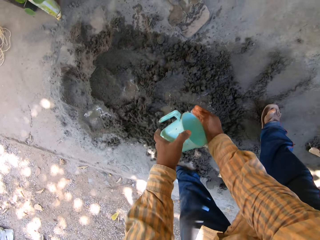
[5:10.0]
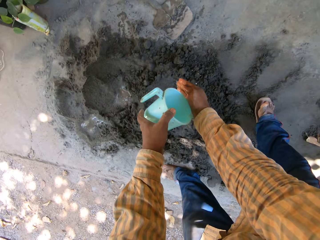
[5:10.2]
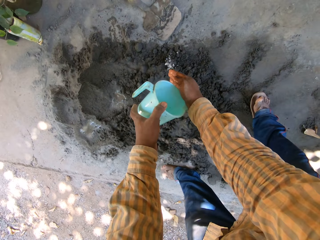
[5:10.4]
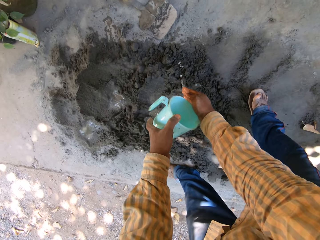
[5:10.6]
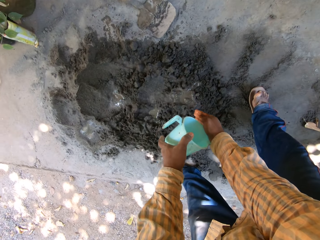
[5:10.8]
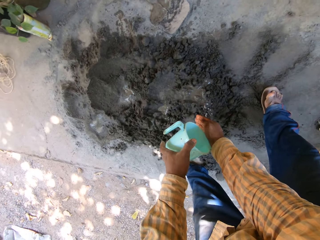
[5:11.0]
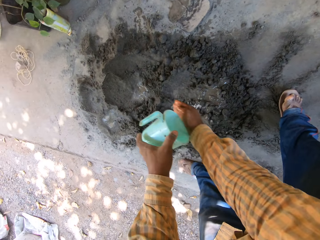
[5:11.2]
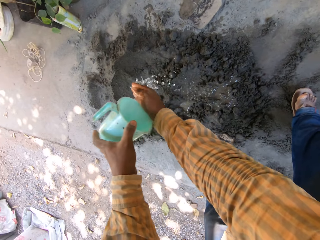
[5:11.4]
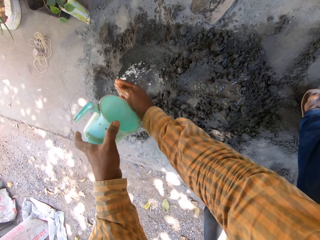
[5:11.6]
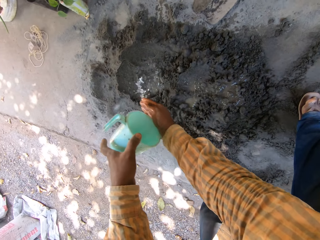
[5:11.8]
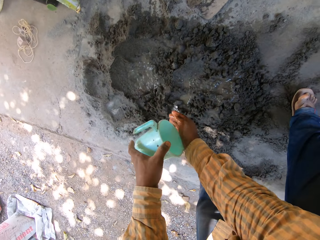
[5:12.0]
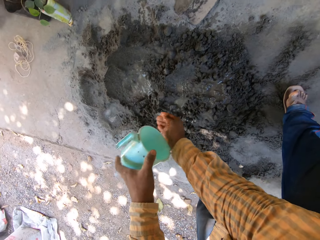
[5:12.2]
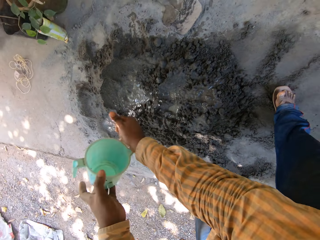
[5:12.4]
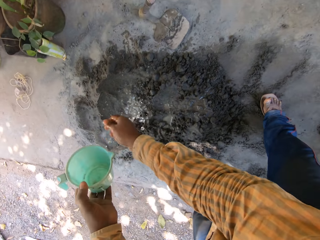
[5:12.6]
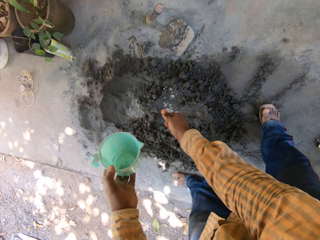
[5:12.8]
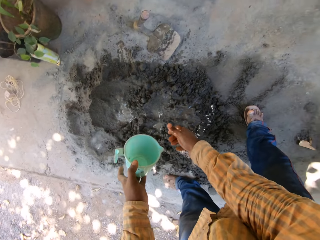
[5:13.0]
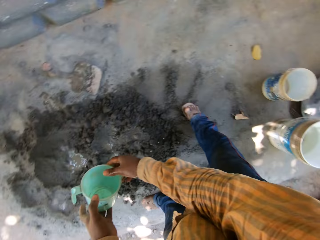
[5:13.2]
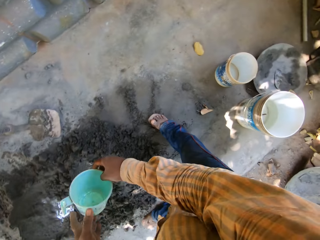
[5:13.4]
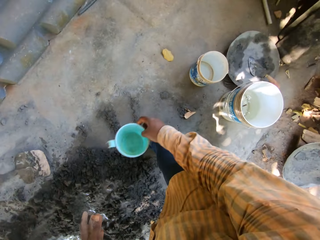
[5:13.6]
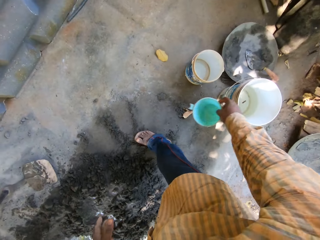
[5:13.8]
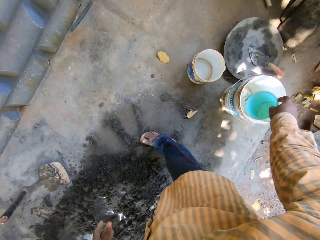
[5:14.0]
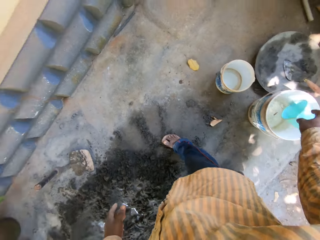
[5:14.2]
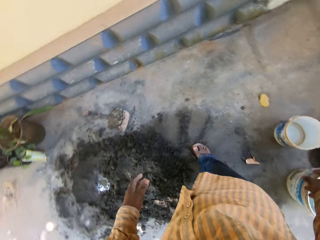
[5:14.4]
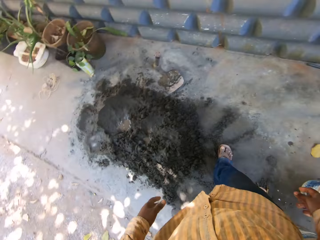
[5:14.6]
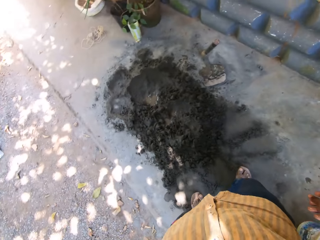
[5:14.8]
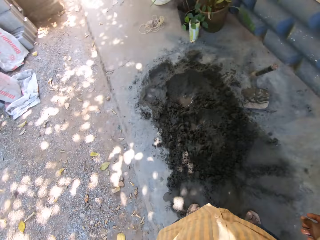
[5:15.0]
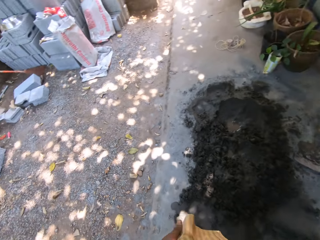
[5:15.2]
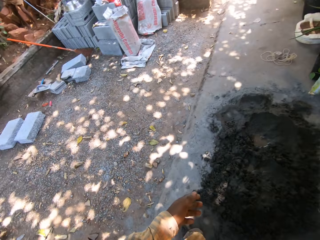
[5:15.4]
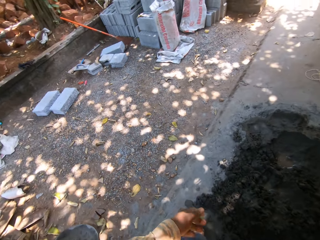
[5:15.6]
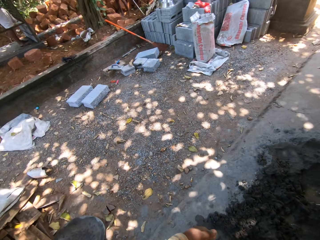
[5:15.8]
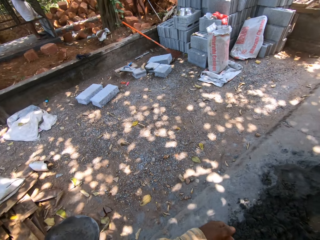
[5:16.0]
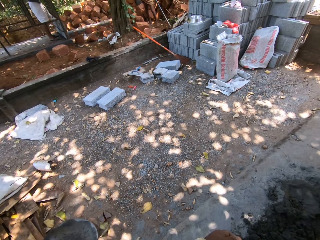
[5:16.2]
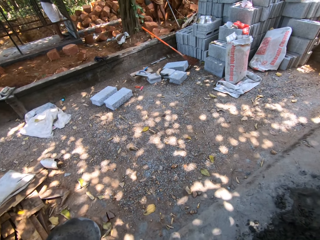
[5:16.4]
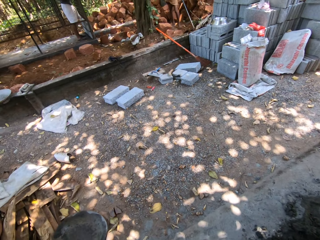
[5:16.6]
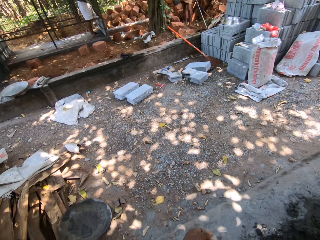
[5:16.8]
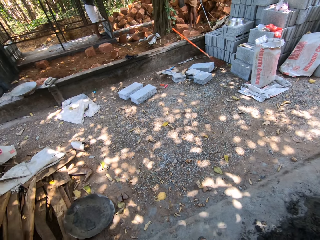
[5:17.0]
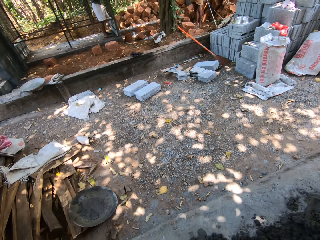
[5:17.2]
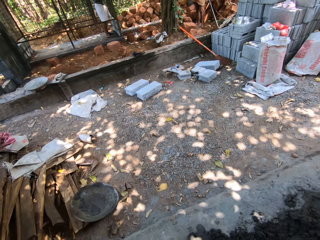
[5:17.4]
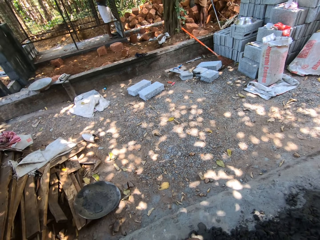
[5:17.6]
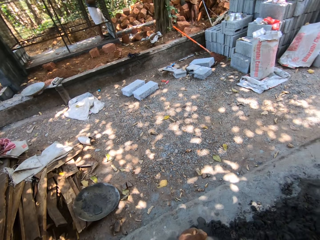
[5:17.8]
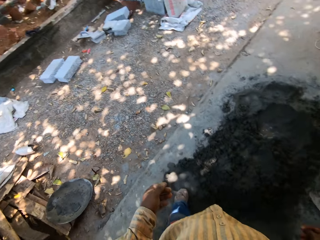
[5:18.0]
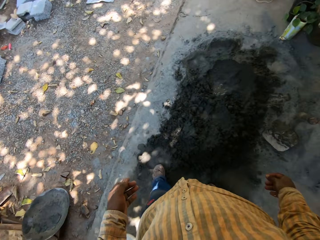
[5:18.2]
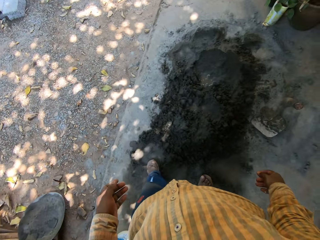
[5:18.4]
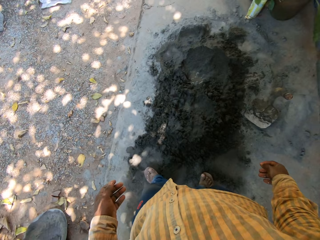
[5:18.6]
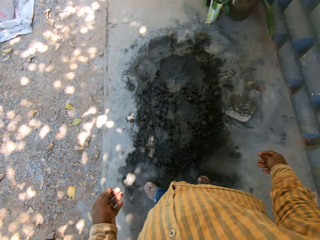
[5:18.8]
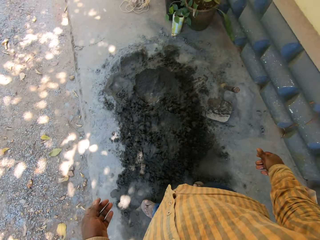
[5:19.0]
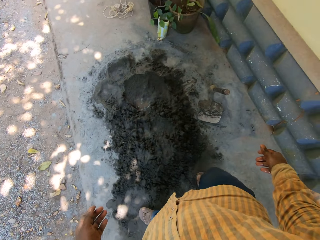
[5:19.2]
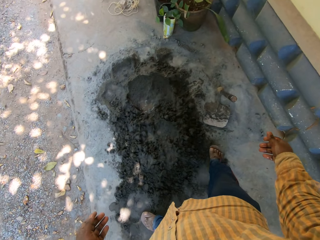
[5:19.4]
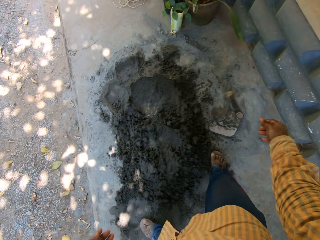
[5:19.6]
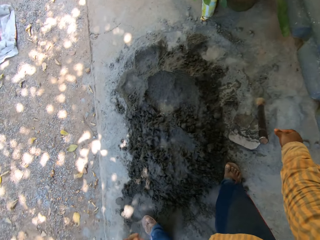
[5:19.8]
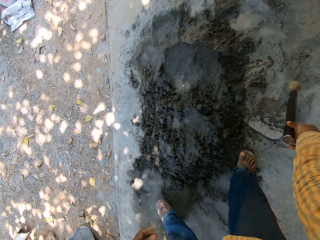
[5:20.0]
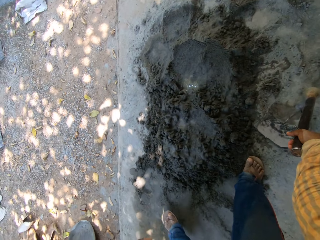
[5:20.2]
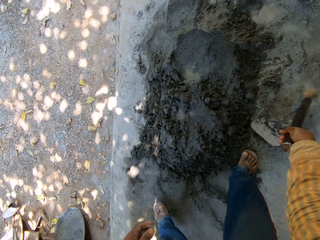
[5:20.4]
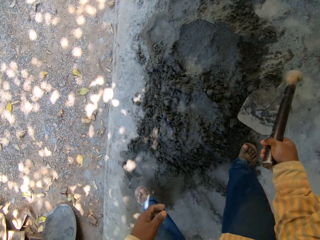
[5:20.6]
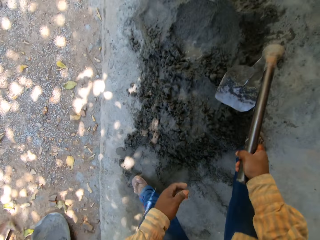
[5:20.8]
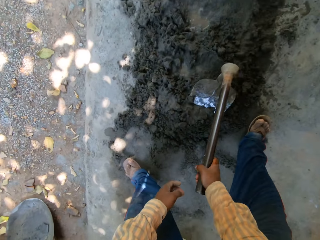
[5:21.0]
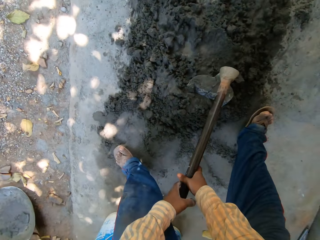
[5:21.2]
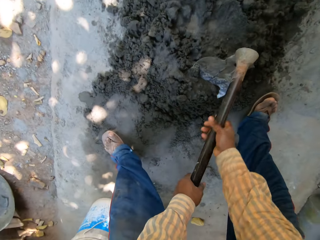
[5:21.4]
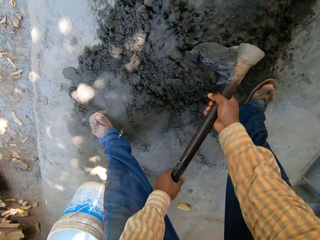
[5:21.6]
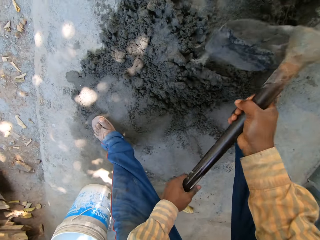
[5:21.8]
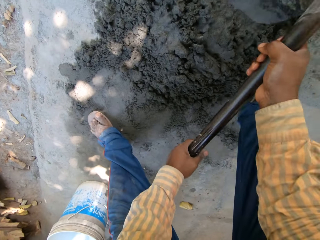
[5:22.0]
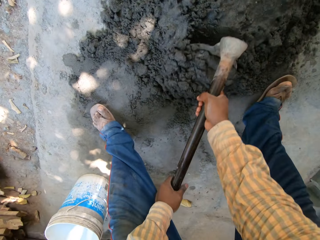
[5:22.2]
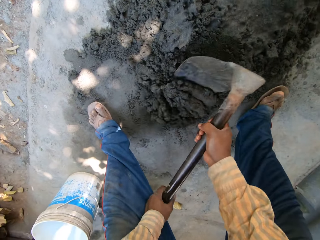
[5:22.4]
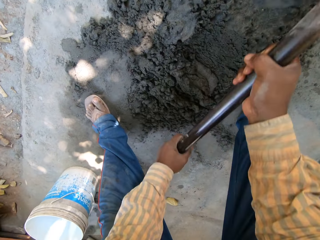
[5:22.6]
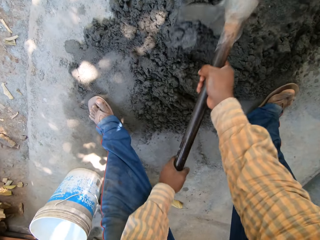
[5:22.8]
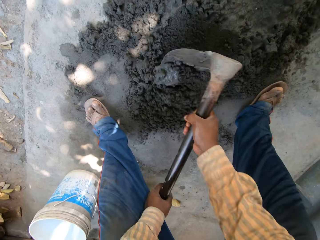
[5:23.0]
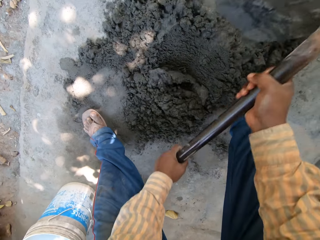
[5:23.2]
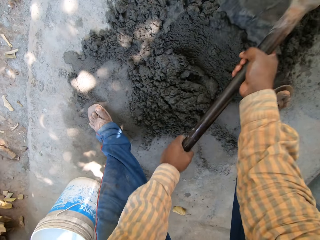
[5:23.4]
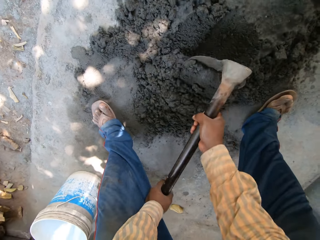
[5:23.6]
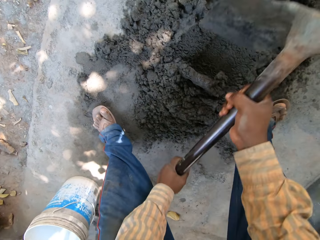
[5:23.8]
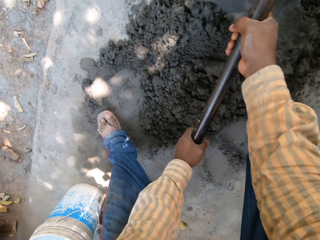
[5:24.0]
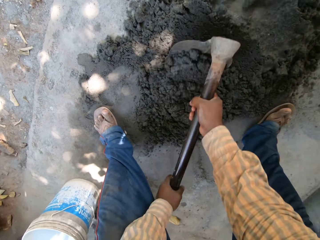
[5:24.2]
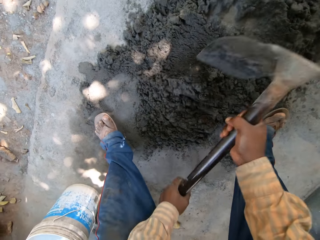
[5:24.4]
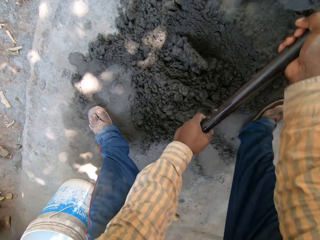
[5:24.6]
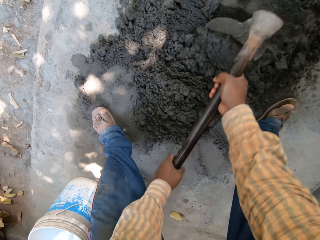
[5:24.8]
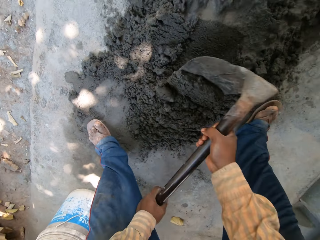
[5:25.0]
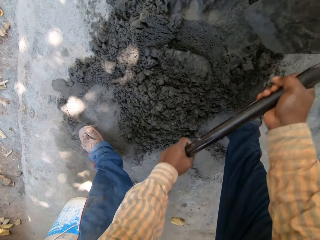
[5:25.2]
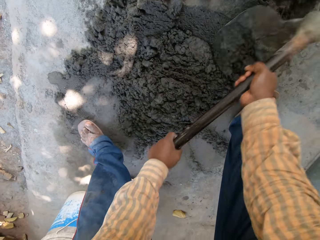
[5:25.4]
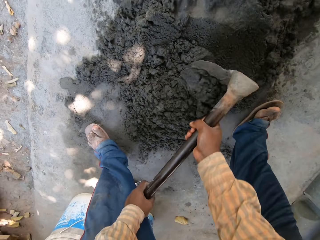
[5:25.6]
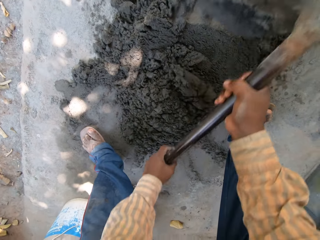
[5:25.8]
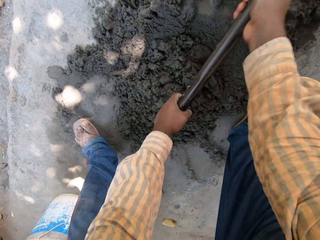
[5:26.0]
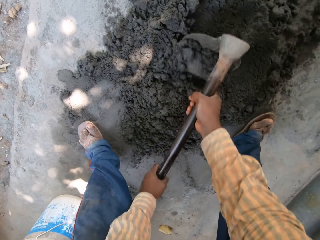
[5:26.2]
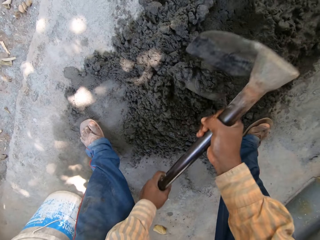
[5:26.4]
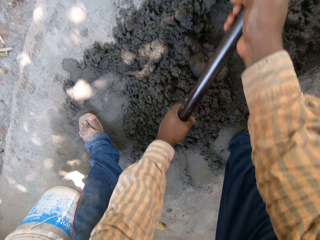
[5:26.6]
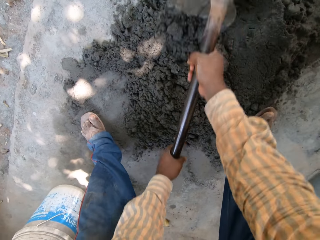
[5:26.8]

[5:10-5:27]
The camera wearer passes the cup to his right hand. He drops the cup in the bucket with his right hand. He looks around. He picks up the hoe from the ground with his right hand. He shoves the hoe into the mortar with his right hand. He gathers the mortar on the ground with the hoe in both his hands.

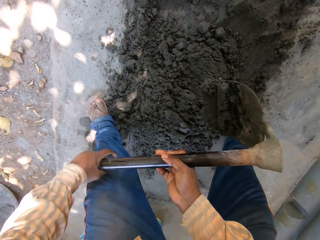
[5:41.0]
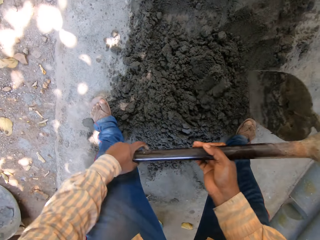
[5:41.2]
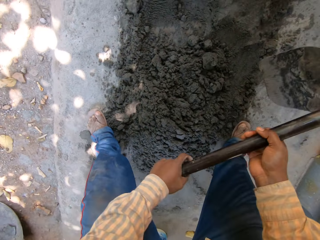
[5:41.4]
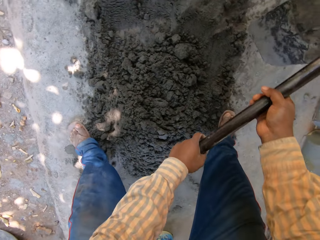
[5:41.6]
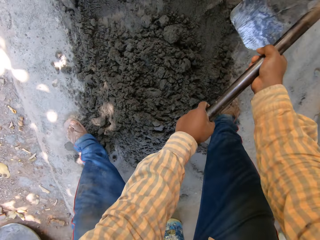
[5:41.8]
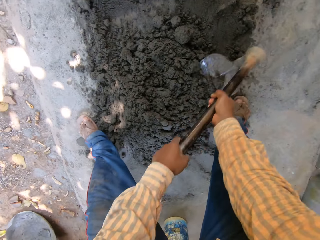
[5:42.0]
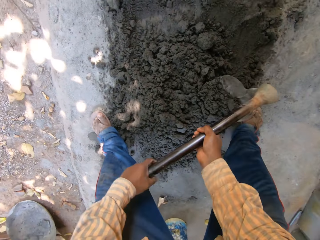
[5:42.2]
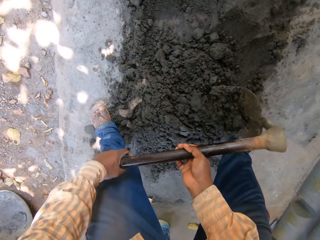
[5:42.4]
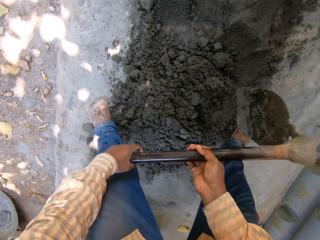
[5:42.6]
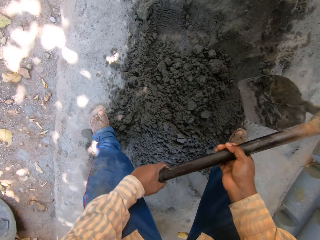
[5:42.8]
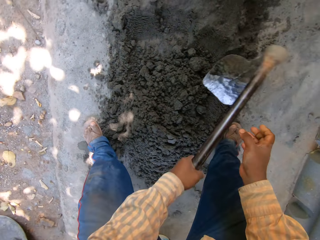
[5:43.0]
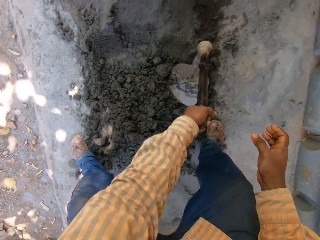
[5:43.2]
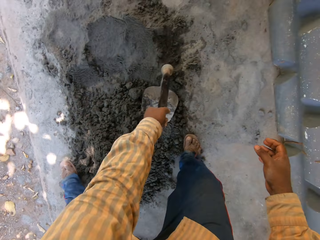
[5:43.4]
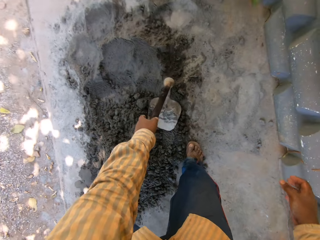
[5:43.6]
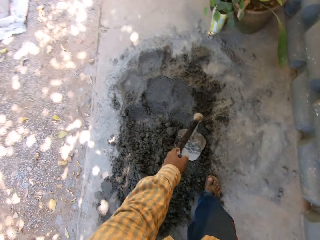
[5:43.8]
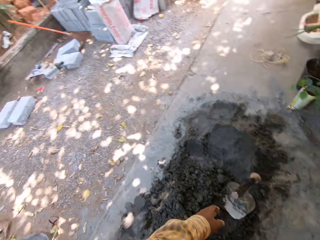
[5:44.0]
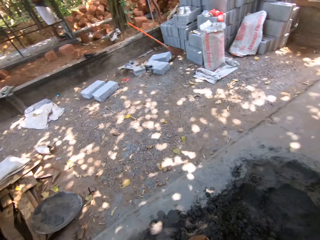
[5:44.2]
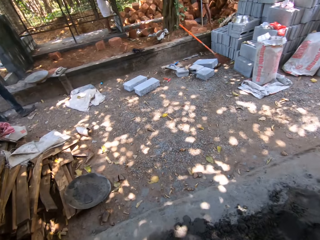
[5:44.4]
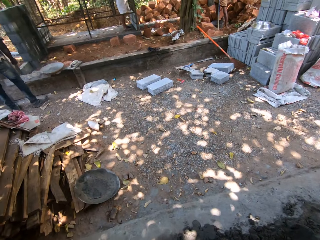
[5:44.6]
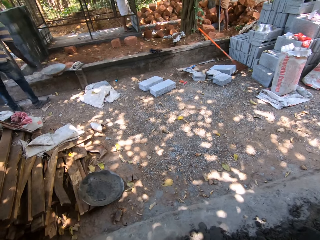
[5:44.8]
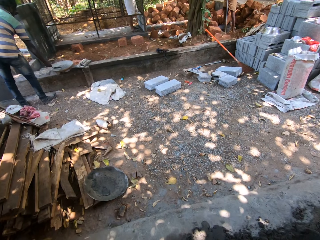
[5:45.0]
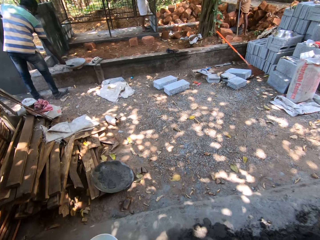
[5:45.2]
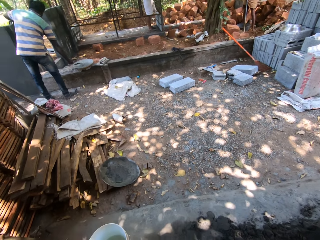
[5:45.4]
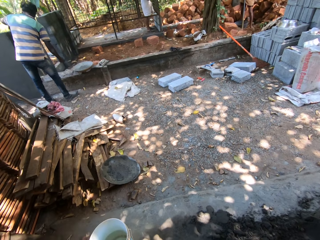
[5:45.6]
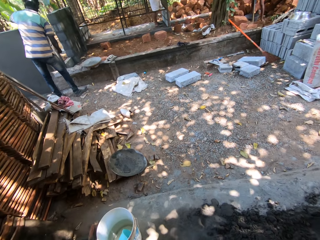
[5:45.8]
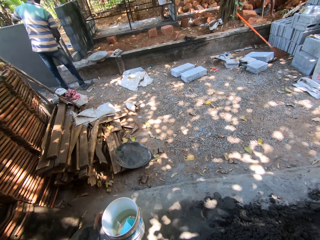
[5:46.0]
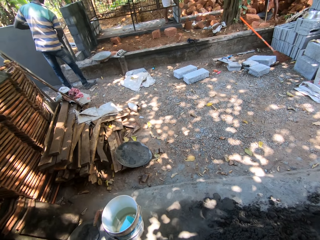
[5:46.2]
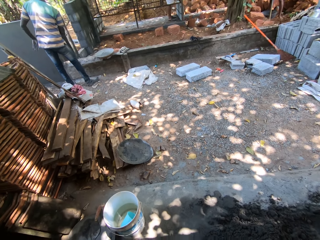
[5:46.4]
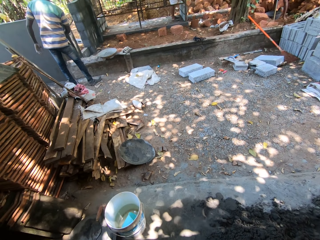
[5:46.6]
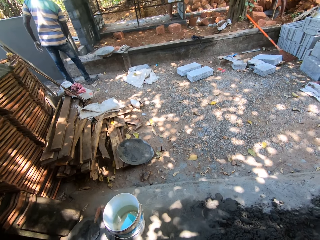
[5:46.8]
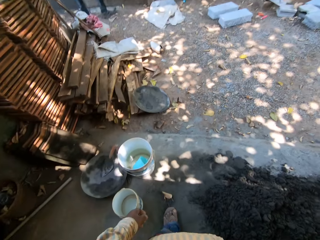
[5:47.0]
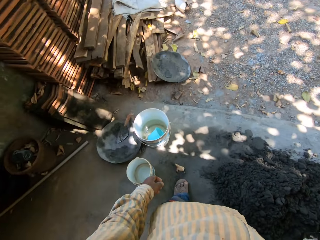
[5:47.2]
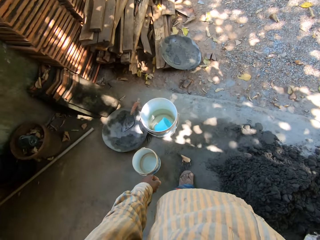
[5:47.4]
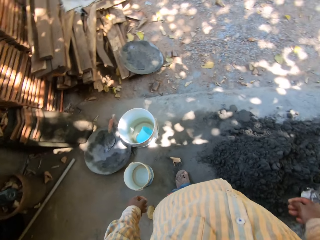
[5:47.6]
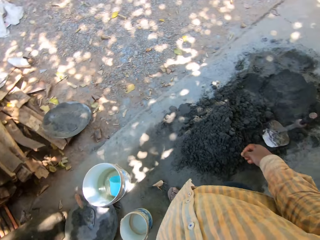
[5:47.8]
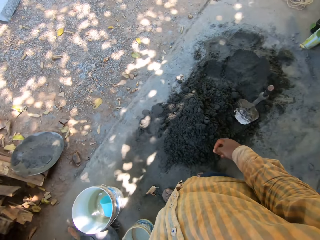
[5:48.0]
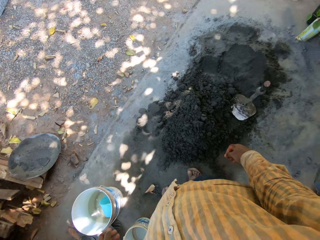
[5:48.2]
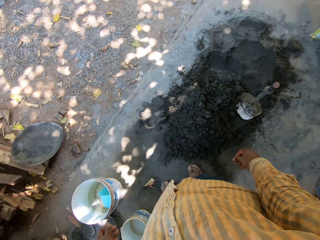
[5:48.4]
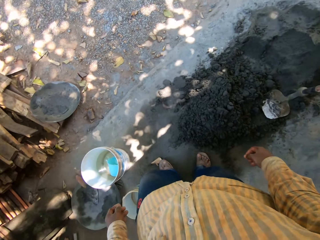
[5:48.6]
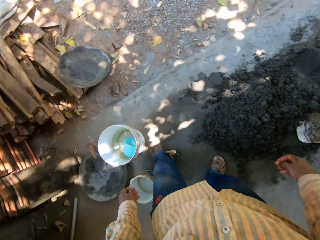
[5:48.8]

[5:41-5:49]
The camera wearer drops the hoe on the mortar with his left hand. A man scoops mortar from a head pan in a trowel in his right hand. The man plasters the wall with the trowel in his right hand. The camera wearer looks around.
